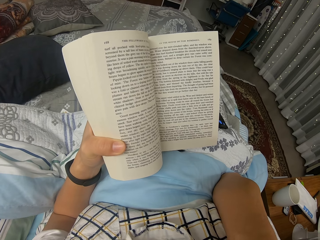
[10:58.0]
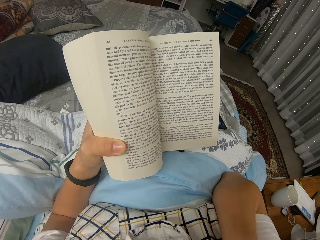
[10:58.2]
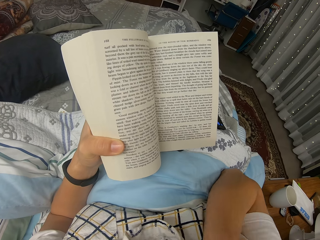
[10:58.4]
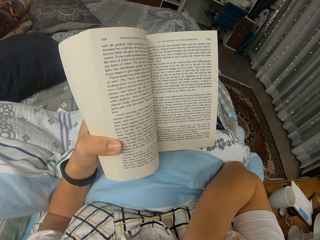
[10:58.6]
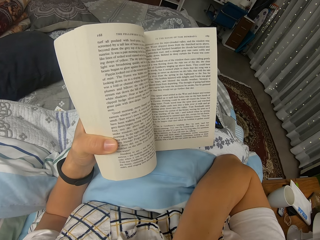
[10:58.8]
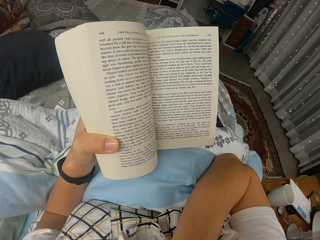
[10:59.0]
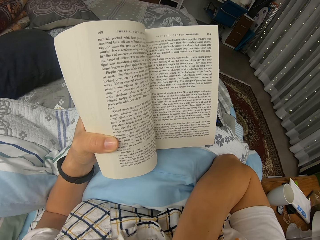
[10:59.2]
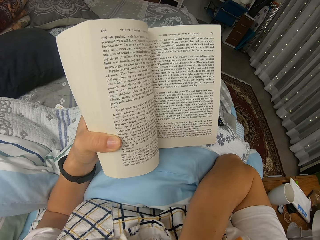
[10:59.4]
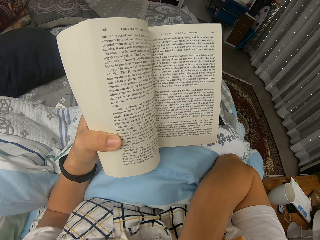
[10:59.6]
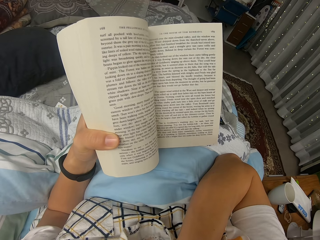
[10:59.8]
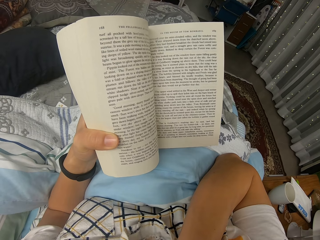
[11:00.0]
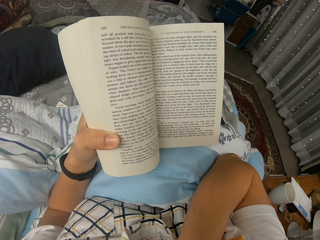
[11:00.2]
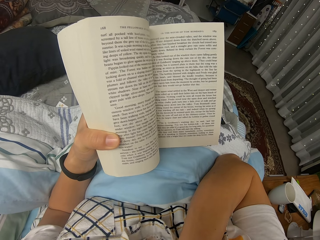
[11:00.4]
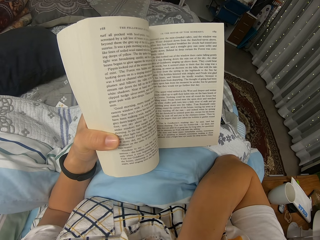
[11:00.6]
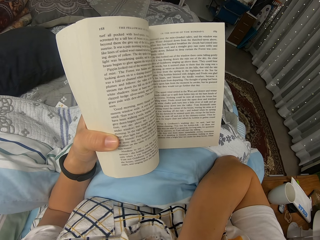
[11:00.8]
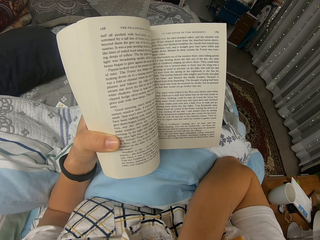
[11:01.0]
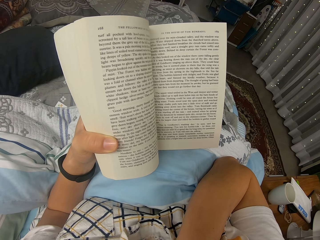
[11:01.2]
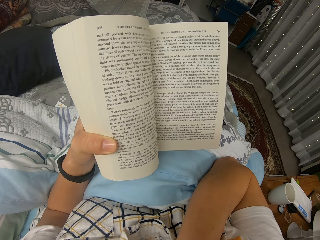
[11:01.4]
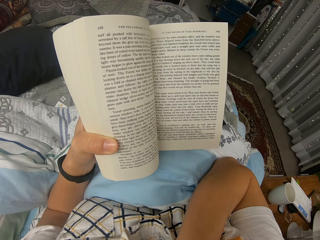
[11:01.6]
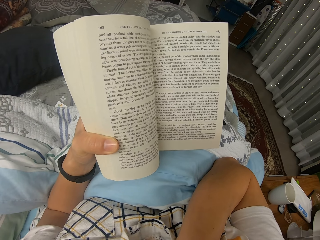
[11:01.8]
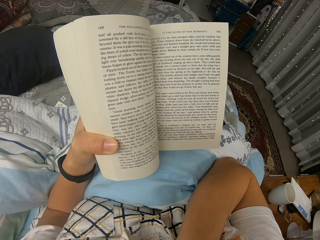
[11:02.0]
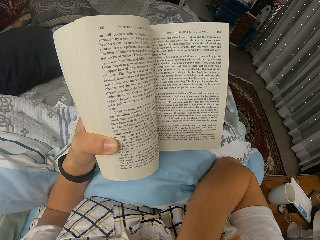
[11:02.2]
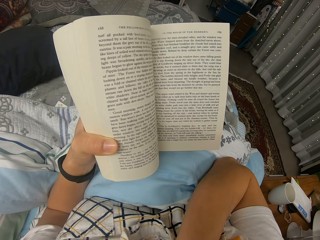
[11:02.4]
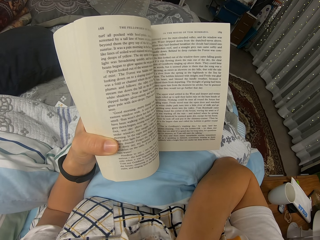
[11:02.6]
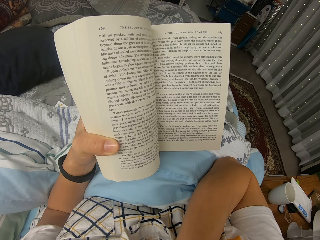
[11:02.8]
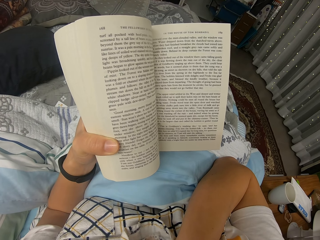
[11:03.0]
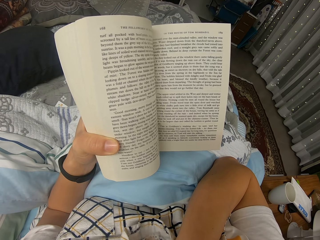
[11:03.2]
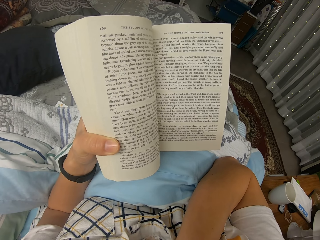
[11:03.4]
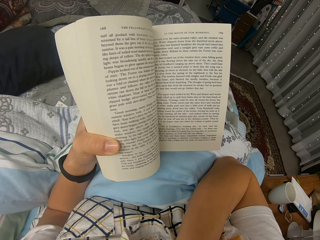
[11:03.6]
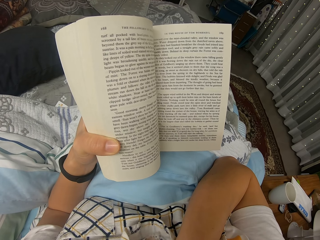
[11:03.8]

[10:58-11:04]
The camera wearer reads through a novel.

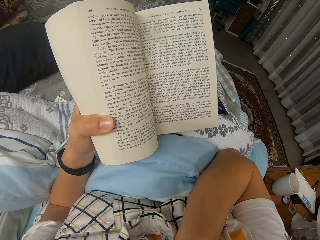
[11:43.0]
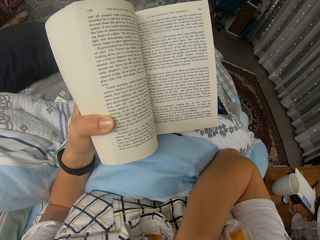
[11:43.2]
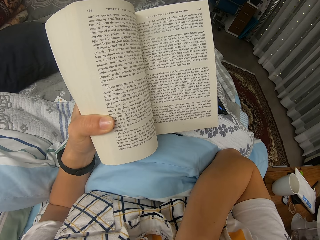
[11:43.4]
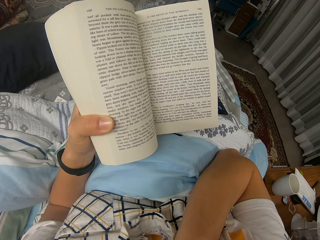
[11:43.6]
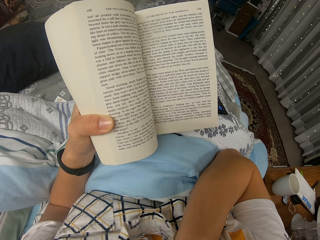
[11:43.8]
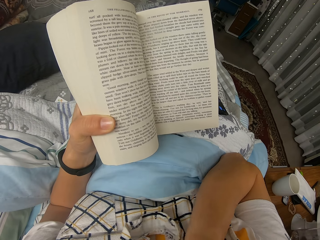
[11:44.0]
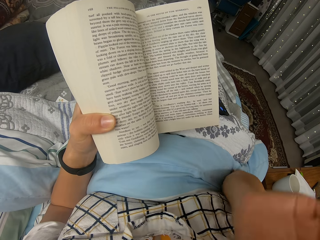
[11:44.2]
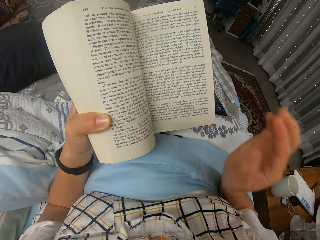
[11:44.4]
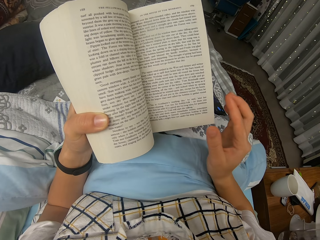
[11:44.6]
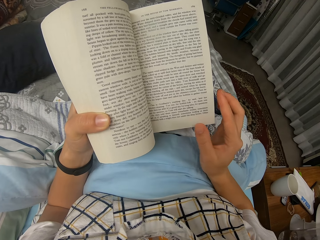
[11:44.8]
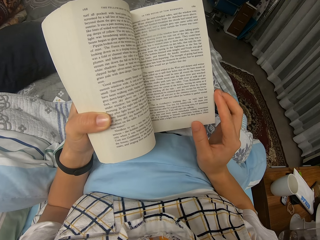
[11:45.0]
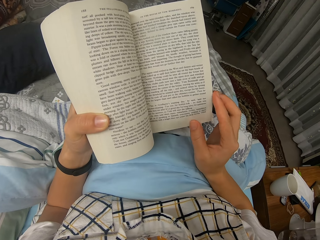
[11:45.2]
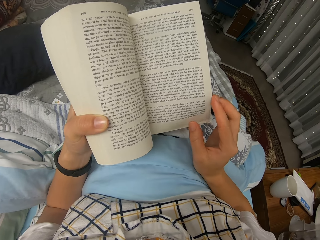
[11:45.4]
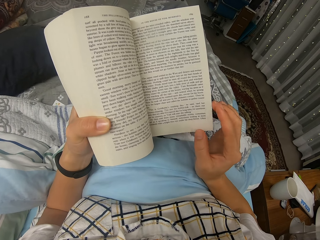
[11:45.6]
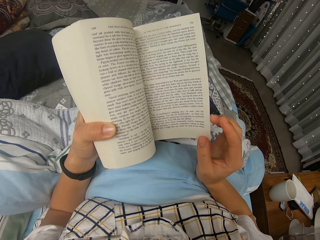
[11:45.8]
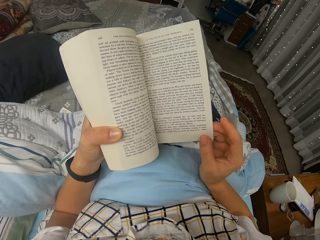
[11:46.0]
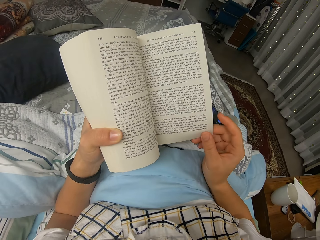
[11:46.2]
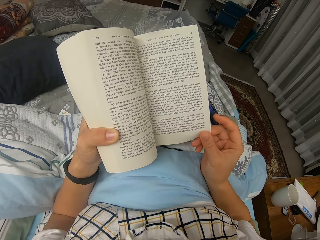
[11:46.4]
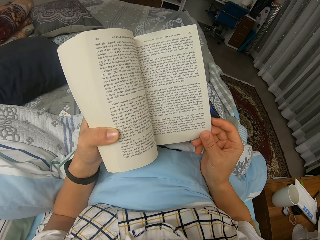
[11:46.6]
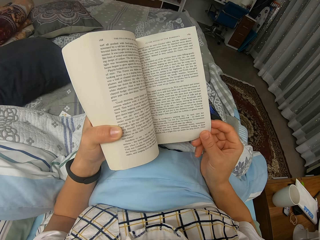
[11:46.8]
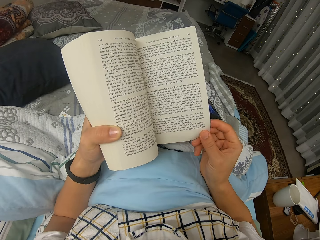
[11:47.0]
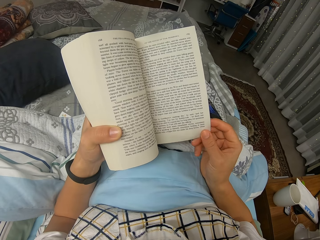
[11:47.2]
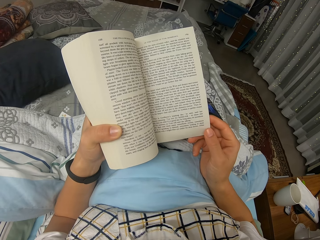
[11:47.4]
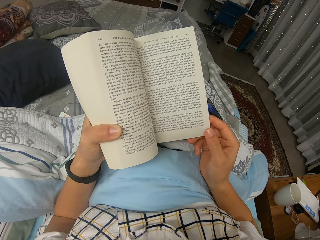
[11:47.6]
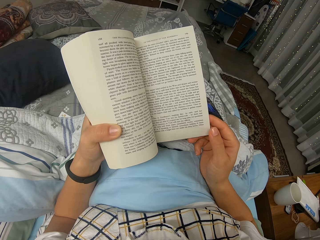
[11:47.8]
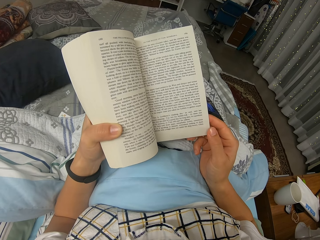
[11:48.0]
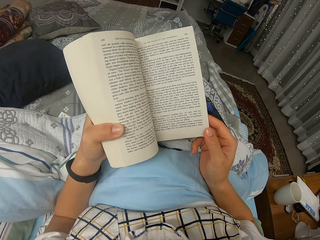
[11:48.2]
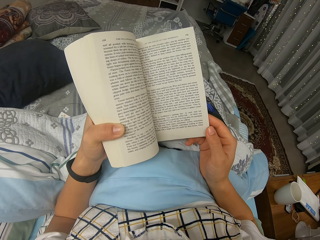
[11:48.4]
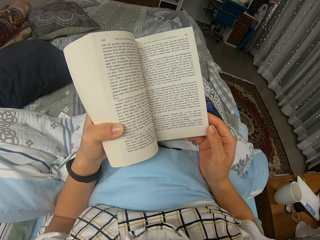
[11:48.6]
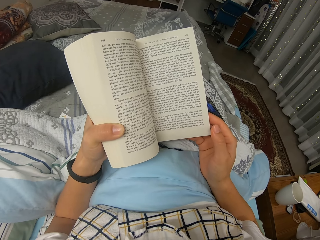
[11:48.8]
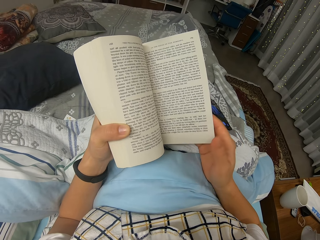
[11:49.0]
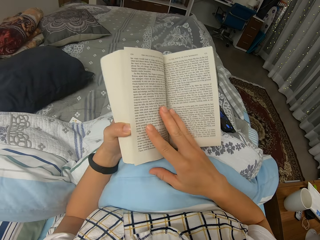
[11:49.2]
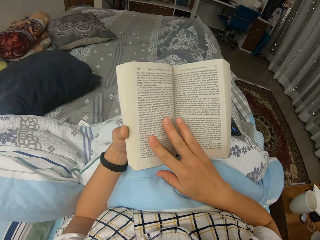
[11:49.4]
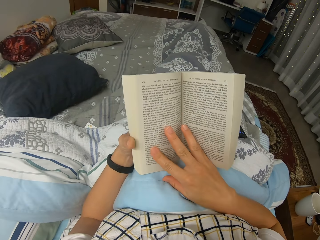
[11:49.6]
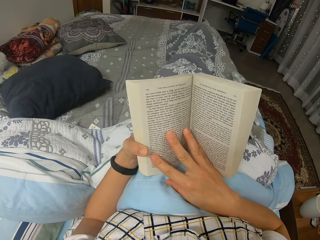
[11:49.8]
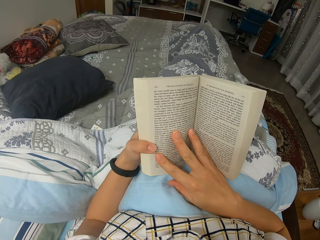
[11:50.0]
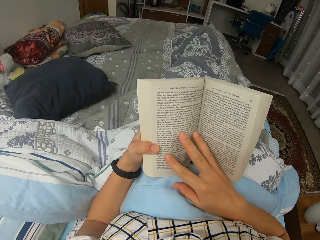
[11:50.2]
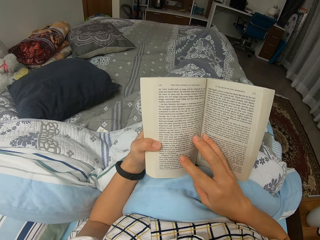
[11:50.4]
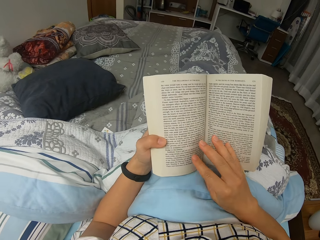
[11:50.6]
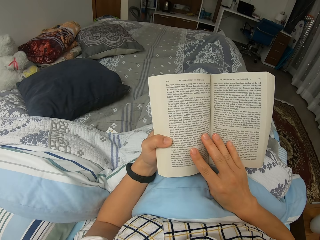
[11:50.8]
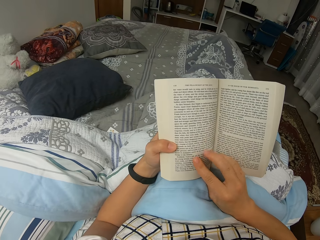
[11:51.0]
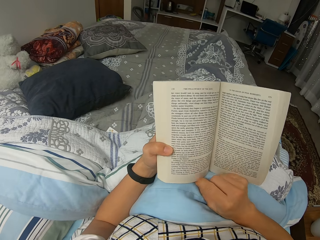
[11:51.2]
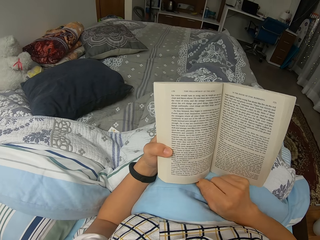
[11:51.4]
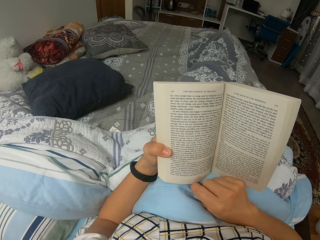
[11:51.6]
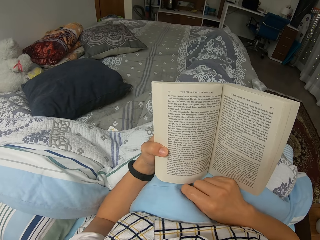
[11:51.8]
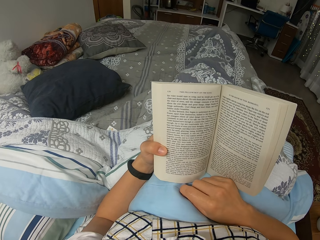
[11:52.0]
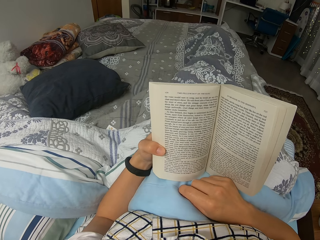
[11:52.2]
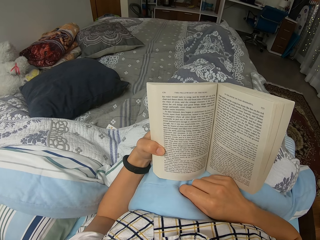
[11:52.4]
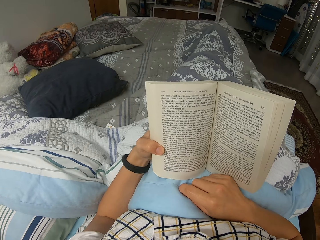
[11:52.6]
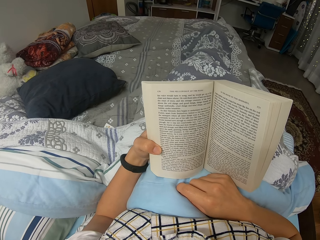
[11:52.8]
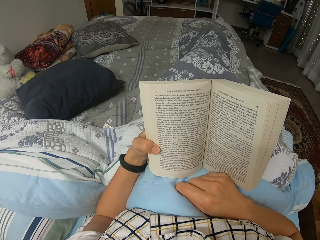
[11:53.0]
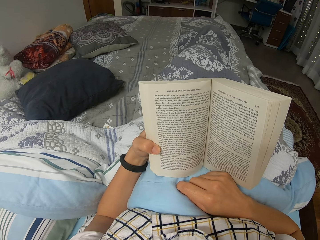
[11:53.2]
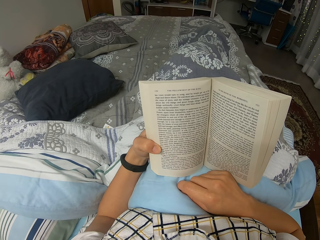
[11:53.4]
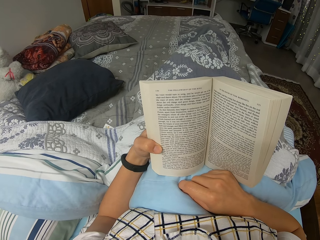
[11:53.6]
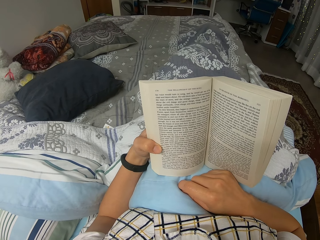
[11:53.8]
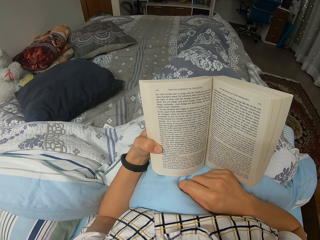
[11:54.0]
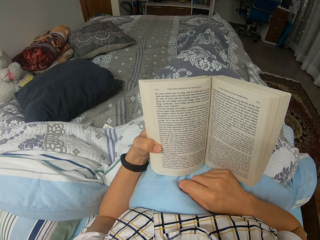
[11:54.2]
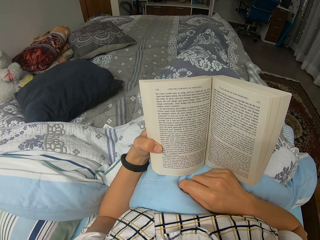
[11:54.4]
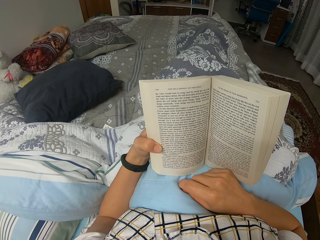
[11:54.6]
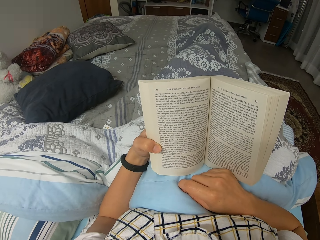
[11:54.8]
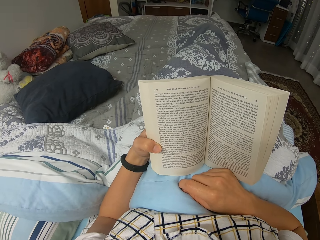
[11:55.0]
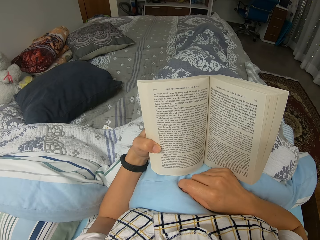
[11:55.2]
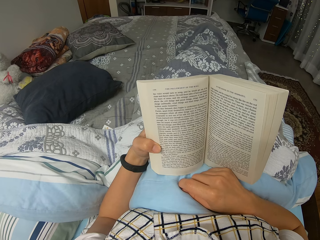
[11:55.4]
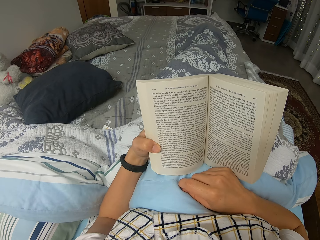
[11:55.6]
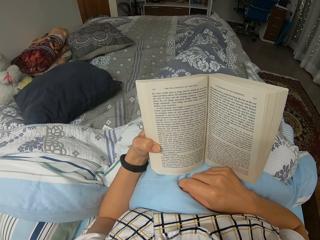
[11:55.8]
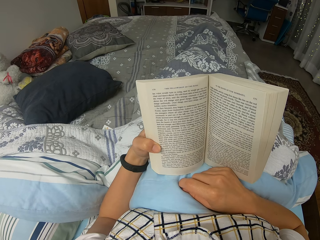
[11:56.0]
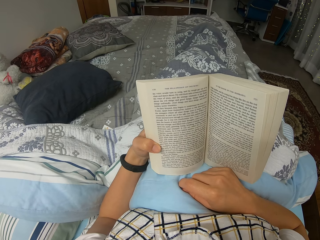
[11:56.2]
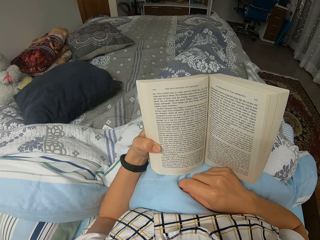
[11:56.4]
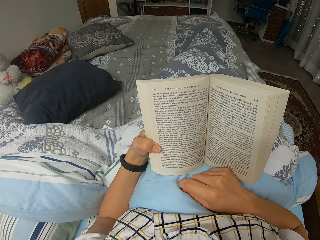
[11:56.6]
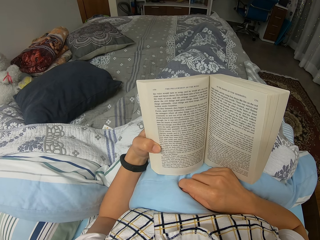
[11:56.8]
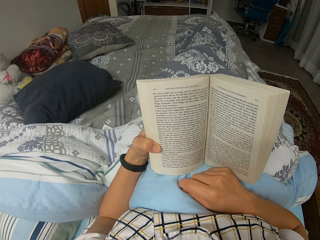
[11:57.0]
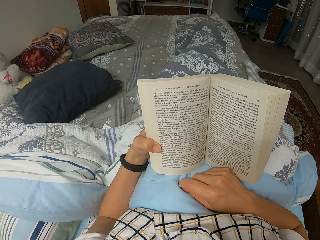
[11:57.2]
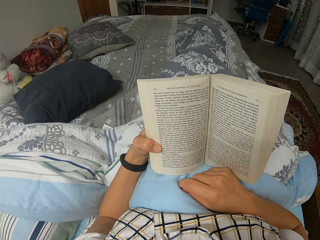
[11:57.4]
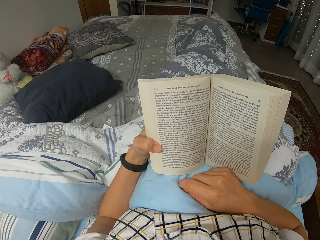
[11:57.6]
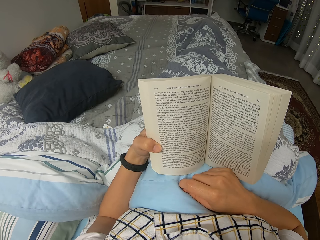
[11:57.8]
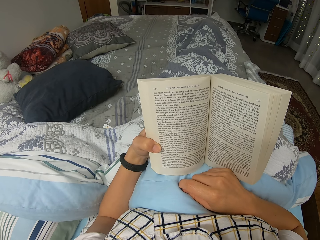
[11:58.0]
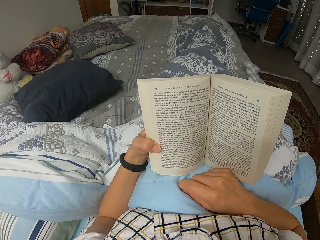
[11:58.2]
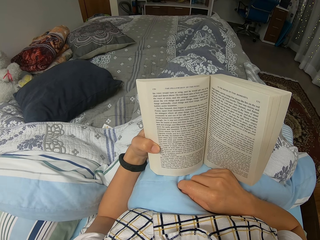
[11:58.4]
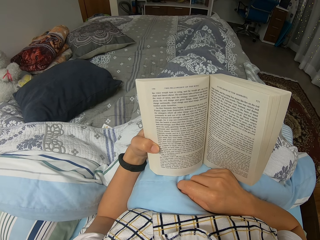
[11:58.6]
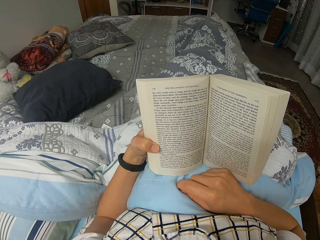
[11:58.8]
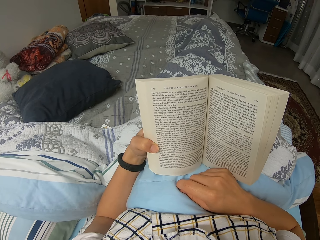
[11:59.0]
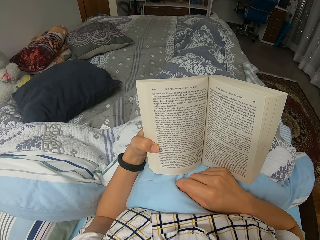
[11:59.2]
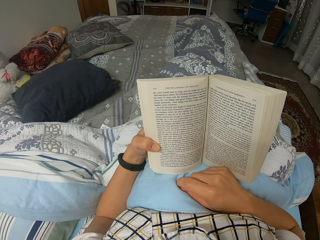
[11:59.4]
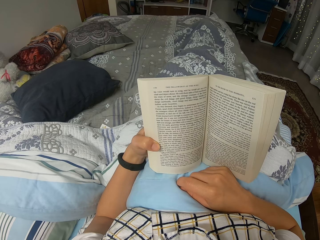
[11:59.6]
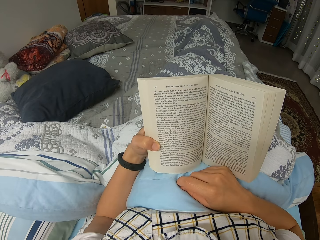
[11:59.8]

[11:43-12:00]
The camera wearer returns the right hand on the novel. They hold a page from the novel with the right hand. They drop the hand. They read through the novel, lift a page and turn over the page. They fold the right fingers and read through the novel. They read through the novel again. They move the legs inside the duvet.
